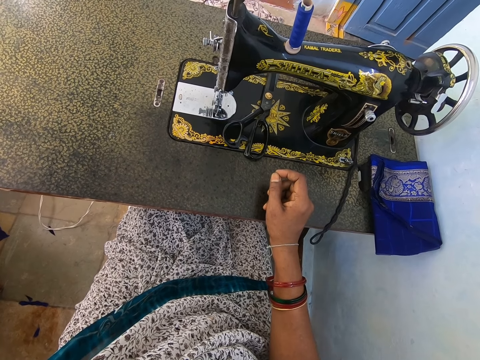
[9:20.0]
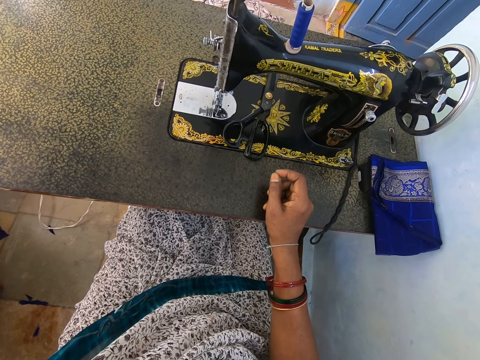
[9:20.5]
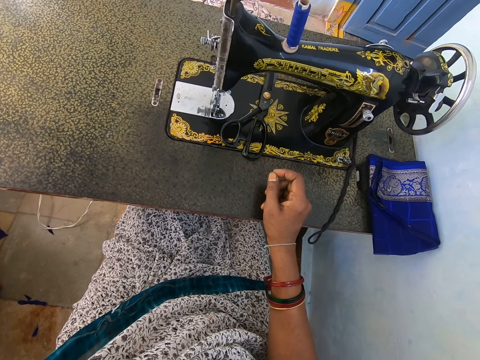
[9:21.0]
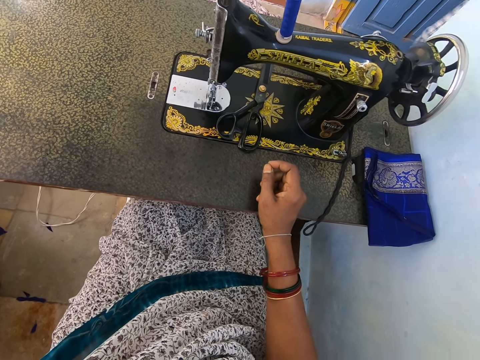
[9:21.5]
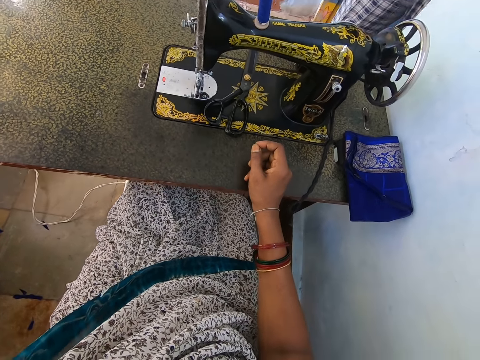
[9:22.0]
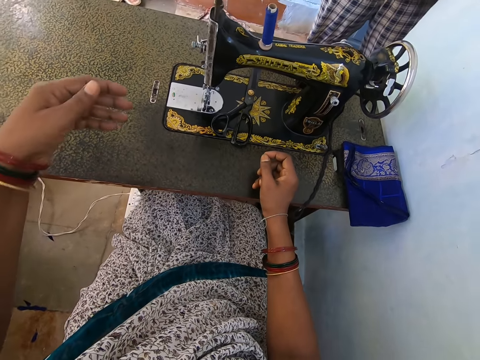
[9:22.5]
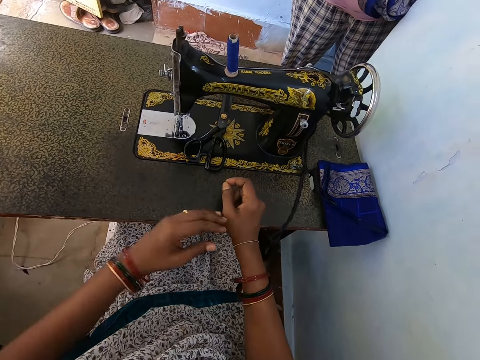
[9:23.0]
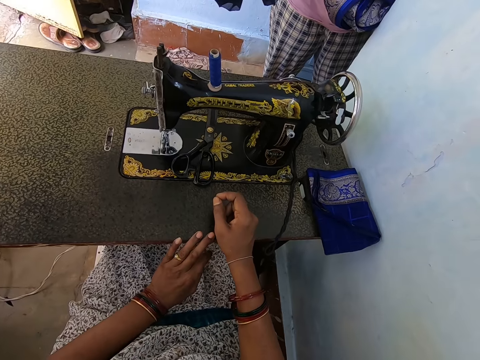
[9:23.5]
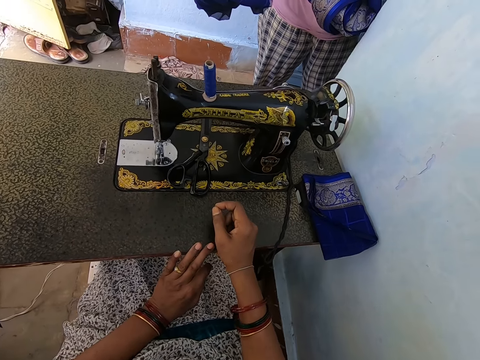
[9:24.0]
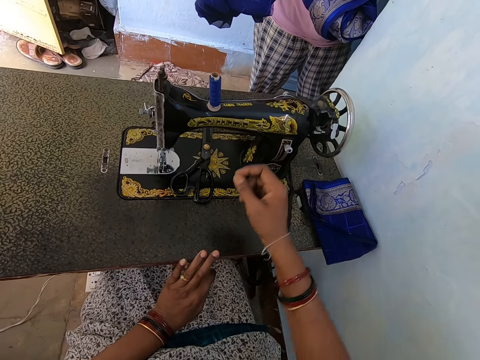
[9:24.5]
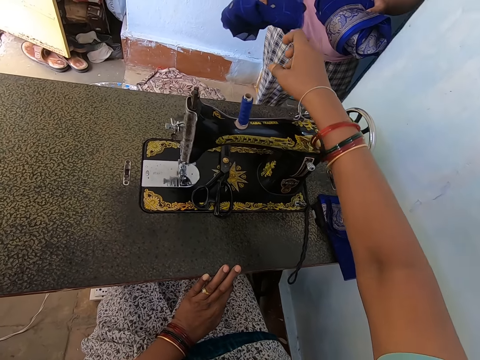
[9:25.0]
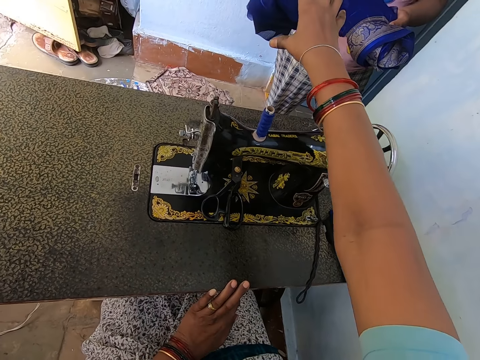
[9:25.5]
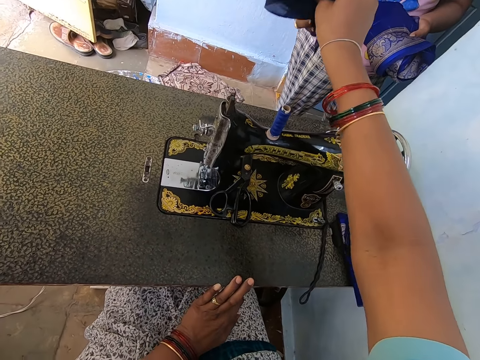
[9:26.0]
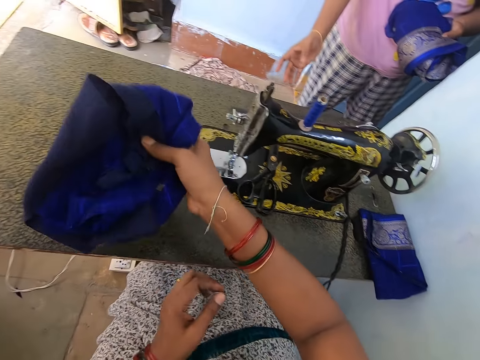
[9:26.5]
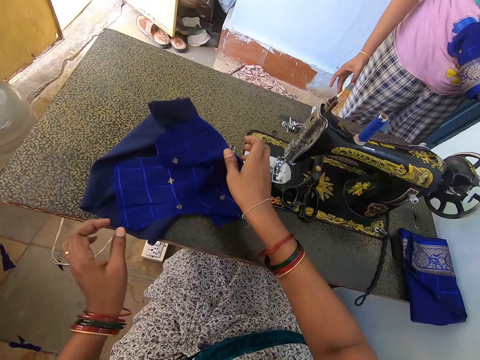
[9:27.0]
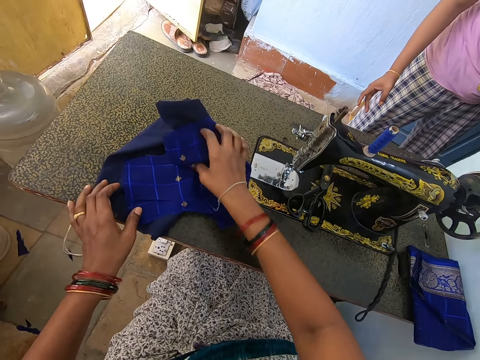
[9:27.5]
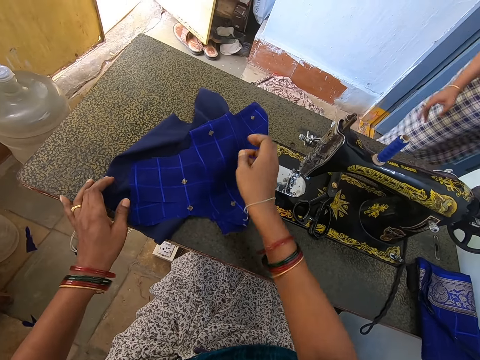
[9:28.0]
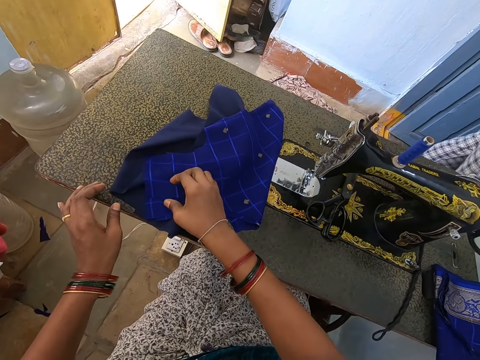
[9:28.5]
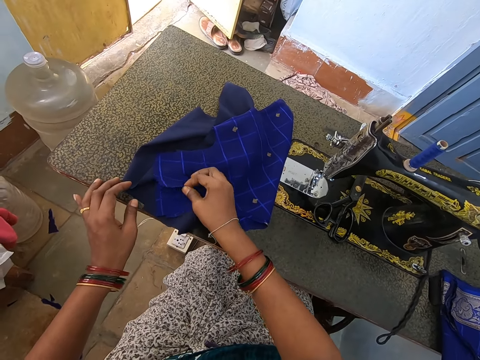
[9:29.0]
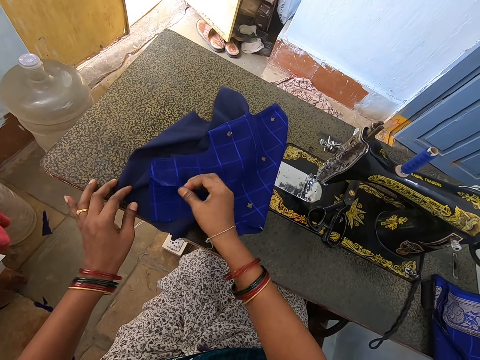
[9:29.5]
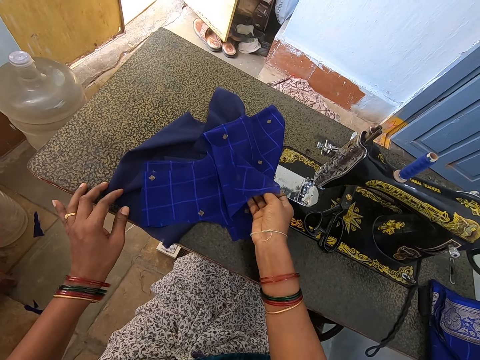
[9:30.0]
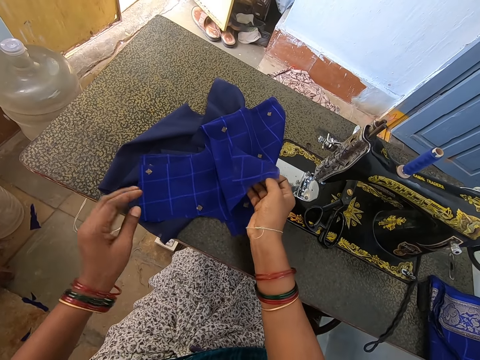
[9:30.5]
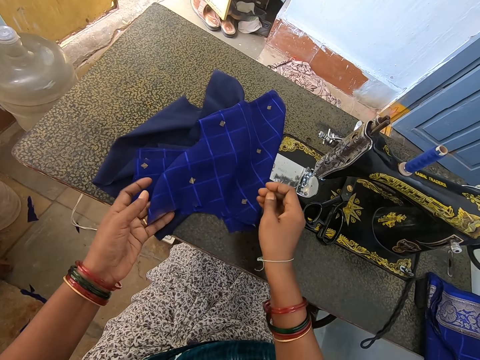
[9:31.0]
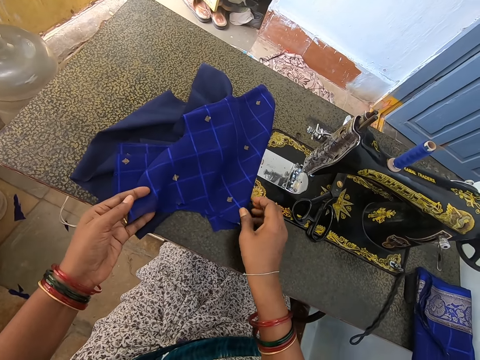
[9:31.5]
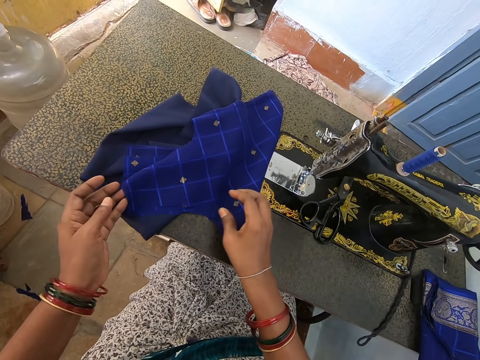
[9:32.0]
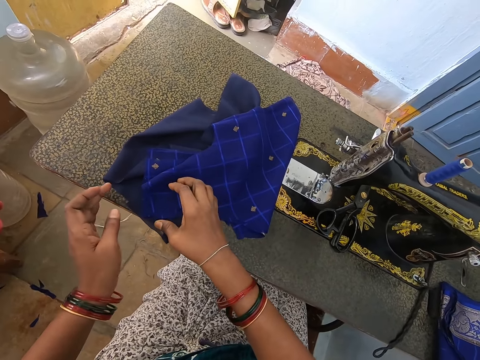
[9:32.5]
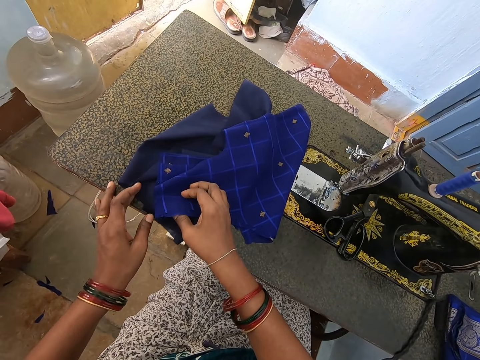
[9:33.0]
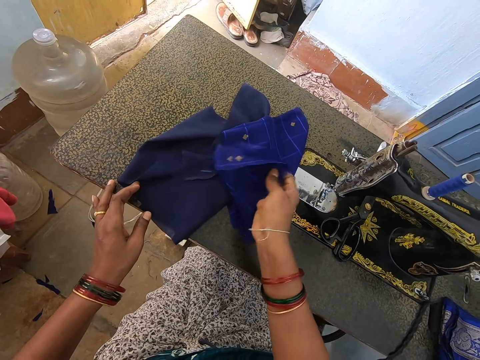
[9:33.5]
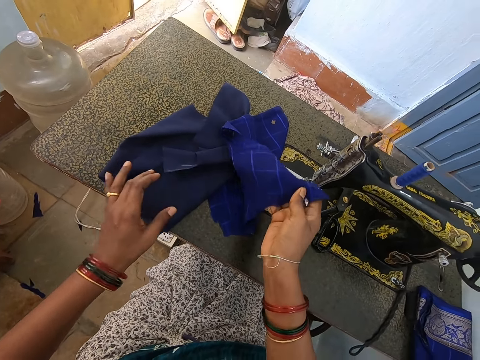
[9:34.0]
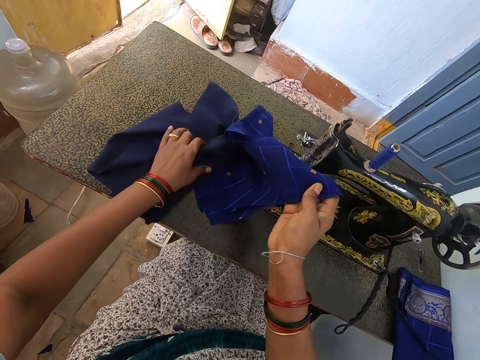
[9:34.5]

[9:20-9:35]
A person walks near the camera wearer in the room. The camera wearer raises a hand, lowers the hand, and puts the left hand on the sewing machine. The person holds a cloth. The camera wearer raises a hand. They take the cloth or pieces of clothes from the person. They put the cloth on the sewing machine. They stretch the cloth. They hold the pieces of clothes on the sewing machine. The person walks around. The camera wearer sorts the cloths on the sewing machine.

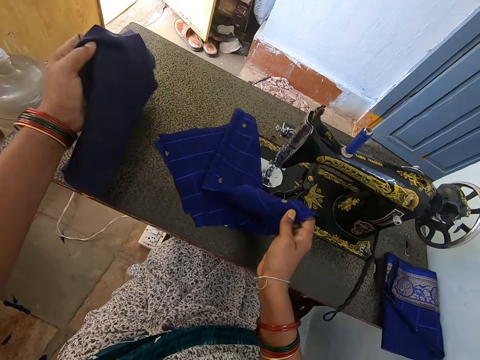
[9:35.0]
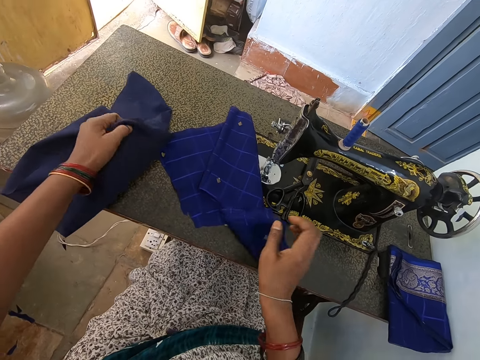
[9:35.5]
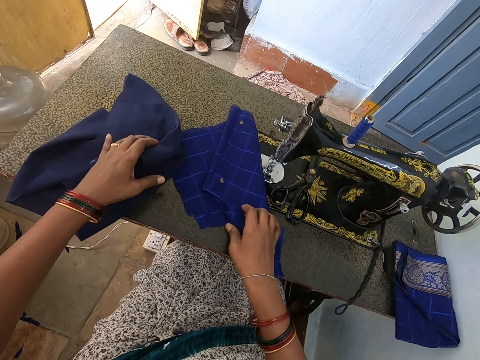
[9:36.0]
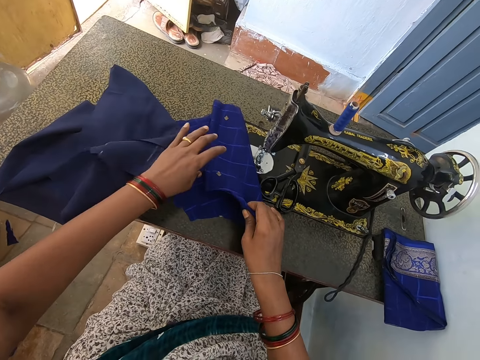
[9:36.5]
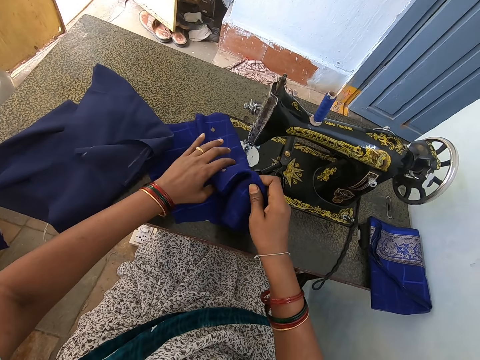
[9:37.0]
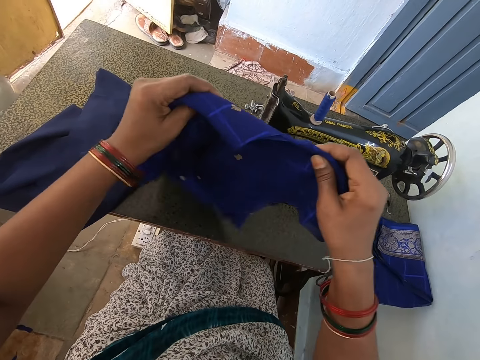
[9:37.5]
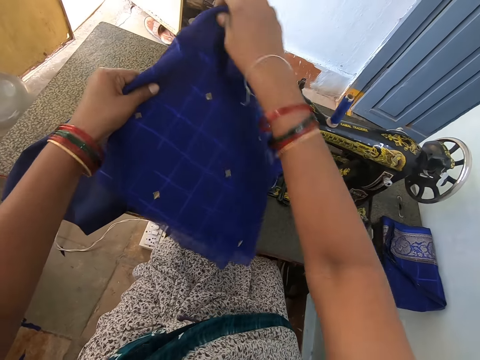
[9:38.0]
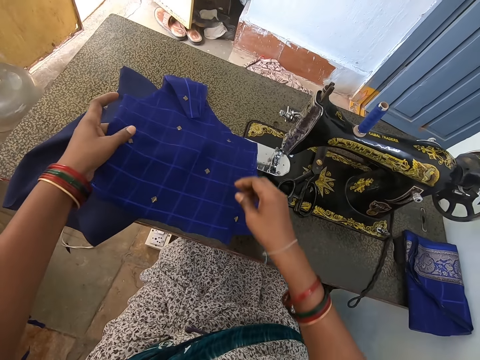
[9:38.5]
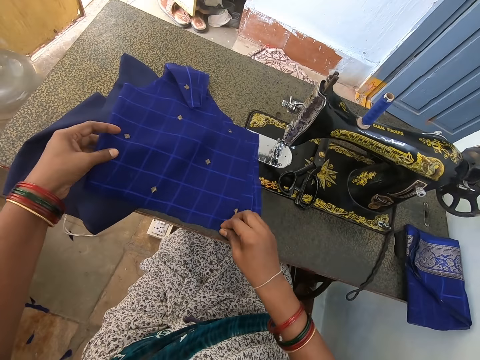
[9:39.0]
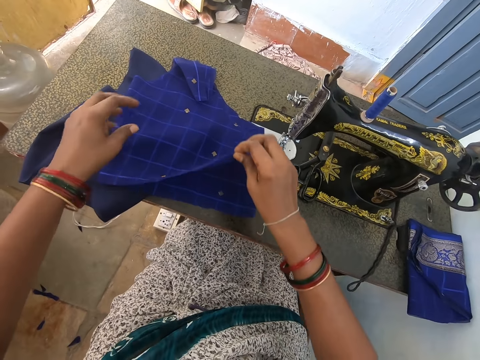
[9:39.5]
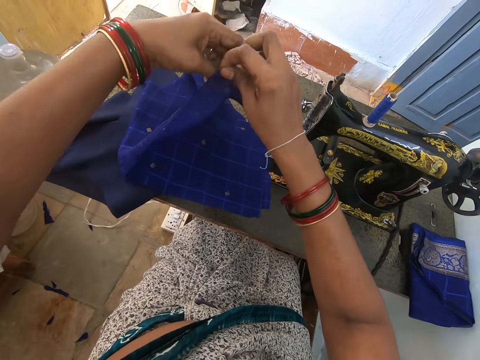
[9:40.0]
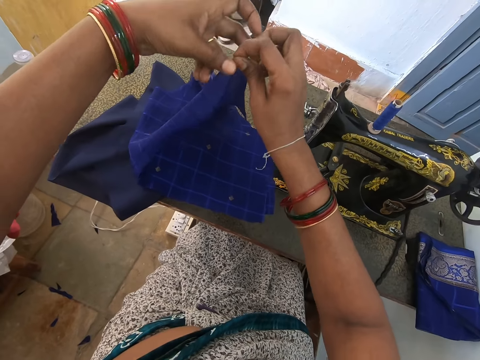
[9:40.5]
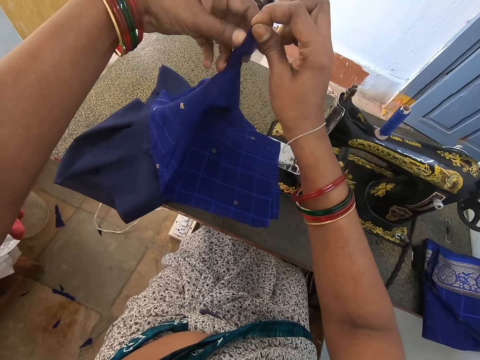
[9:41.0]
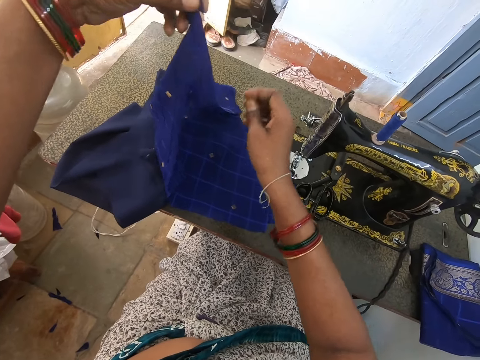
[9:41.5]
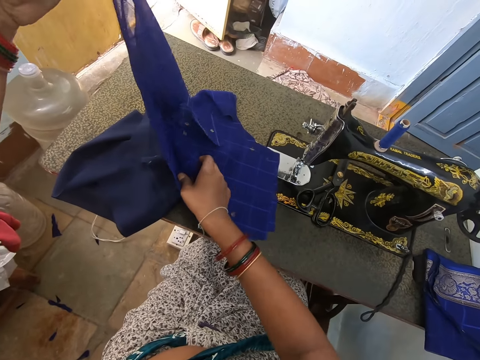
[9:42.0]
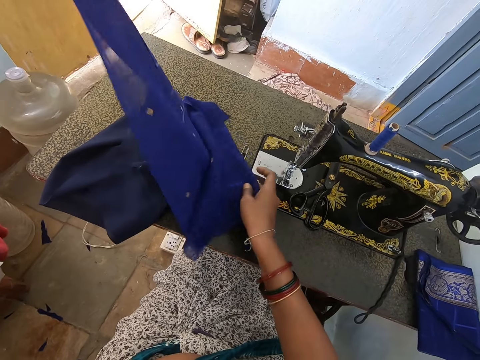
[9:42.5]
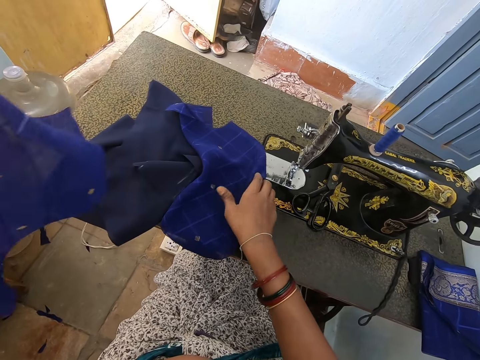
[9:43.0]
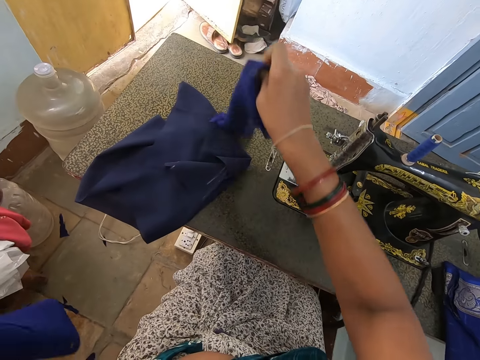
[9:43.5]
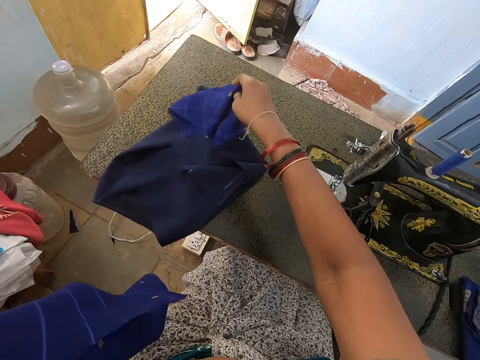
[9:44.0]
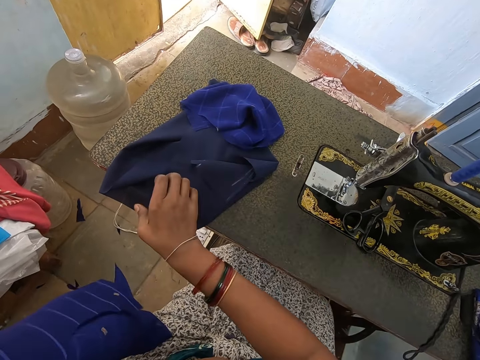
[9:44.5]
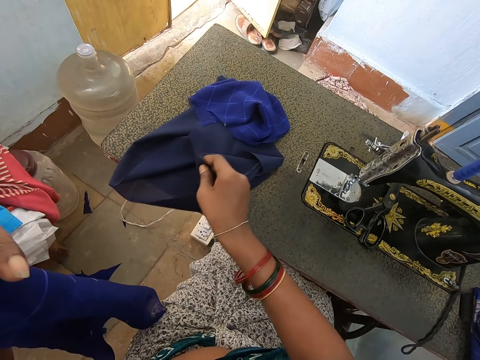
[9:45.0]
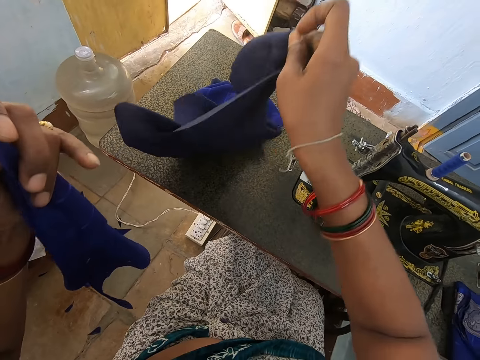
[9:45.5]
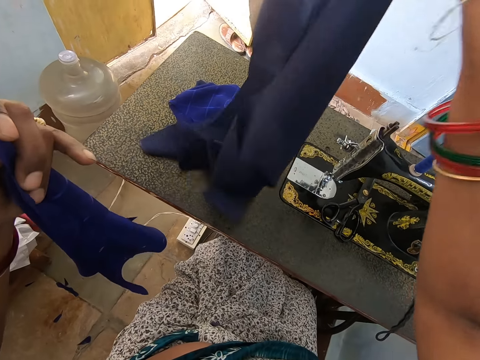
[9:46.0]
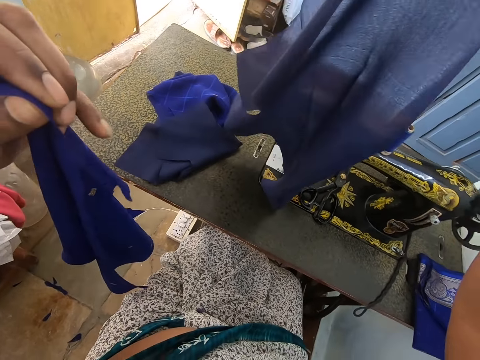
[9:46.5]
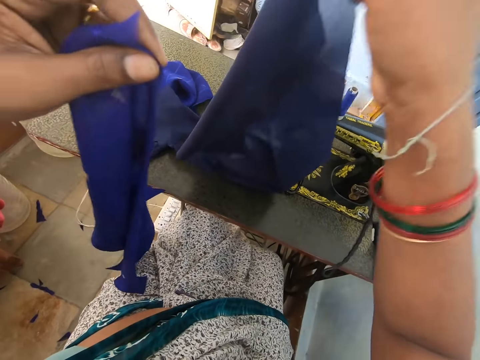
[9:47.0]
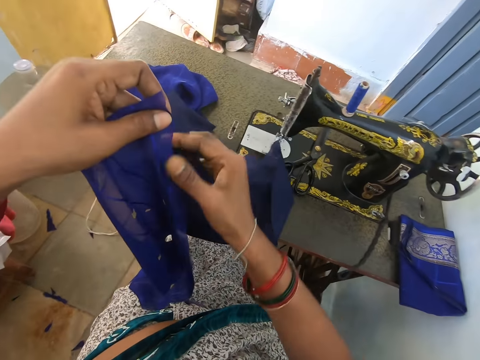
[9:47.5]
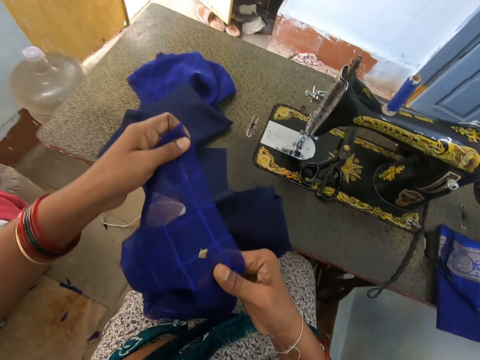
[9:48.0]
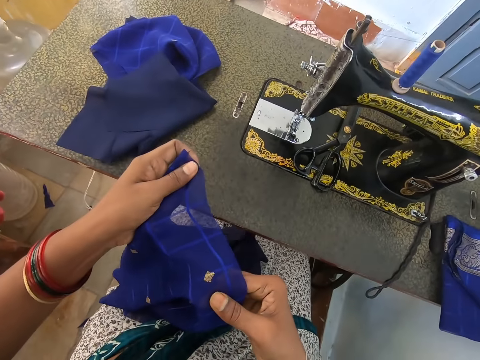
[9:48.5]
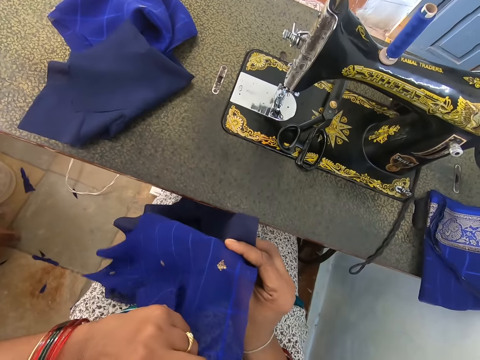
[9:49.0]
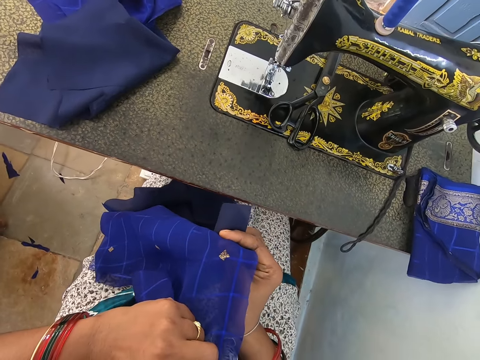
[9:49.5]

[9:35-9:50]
The camera wearer sorts the cloths. She stretches the cloth. She sorts the cloths. She holds the pieces of clothes with her hands. She aligns the cloths.
